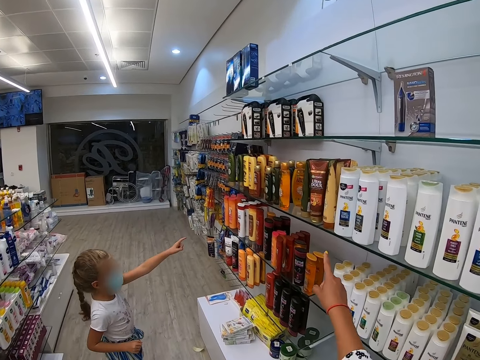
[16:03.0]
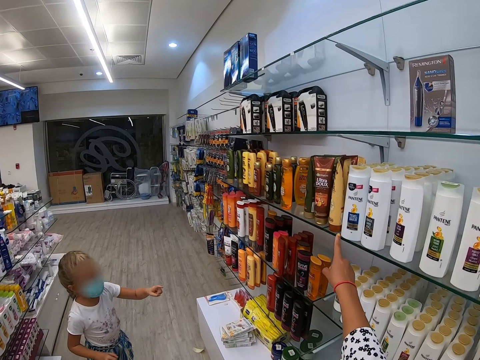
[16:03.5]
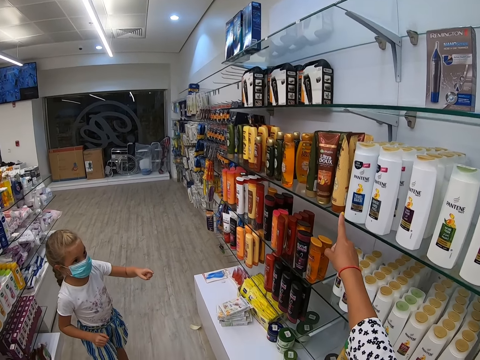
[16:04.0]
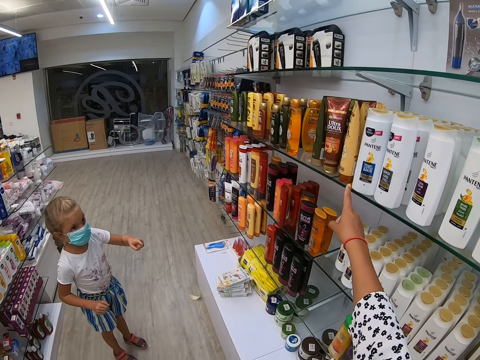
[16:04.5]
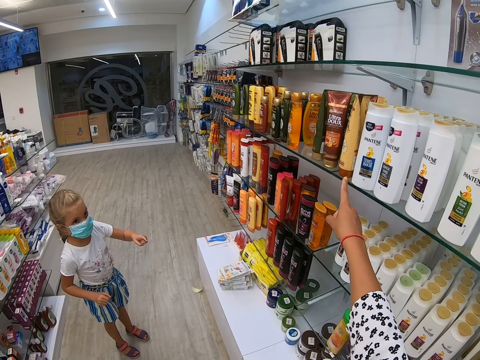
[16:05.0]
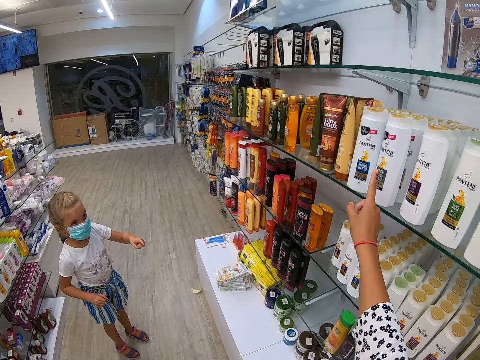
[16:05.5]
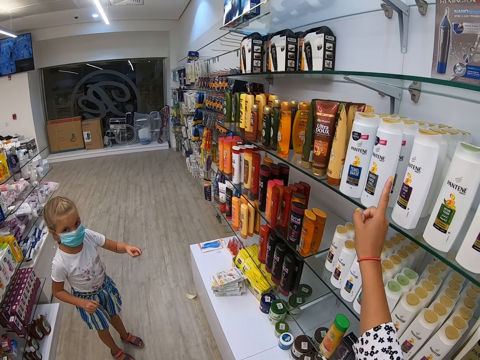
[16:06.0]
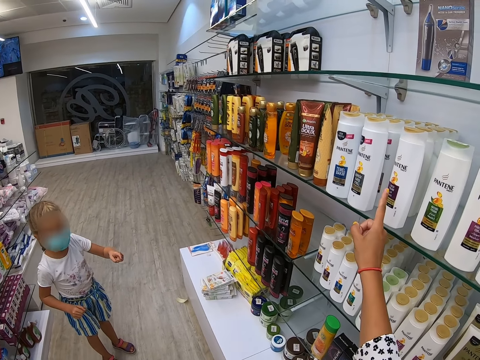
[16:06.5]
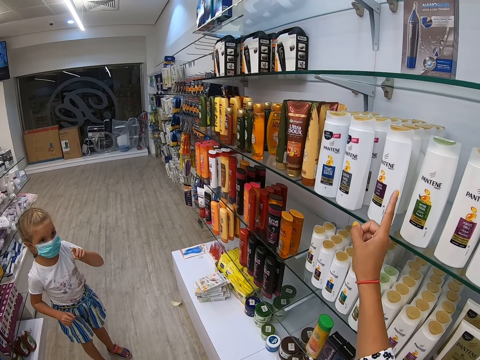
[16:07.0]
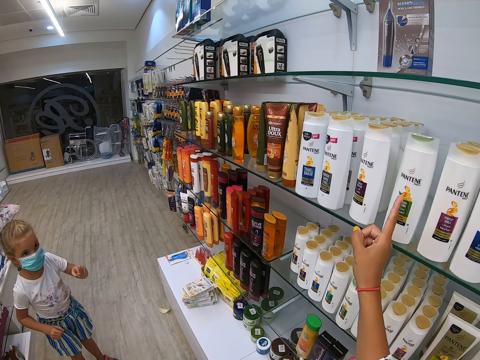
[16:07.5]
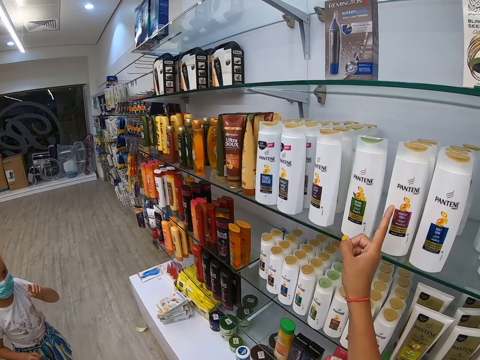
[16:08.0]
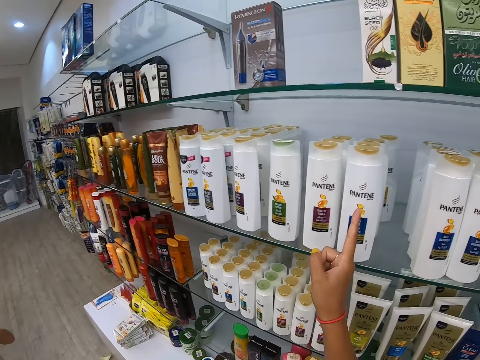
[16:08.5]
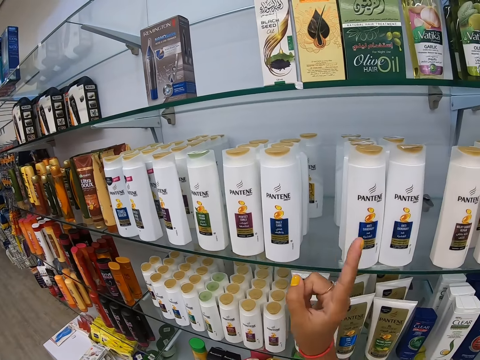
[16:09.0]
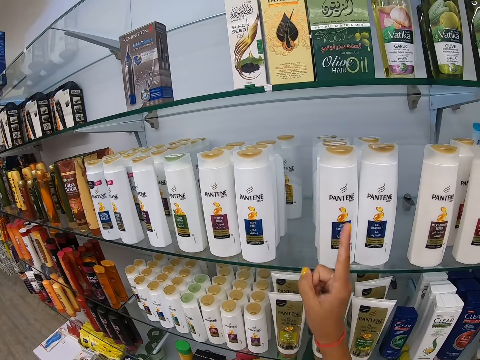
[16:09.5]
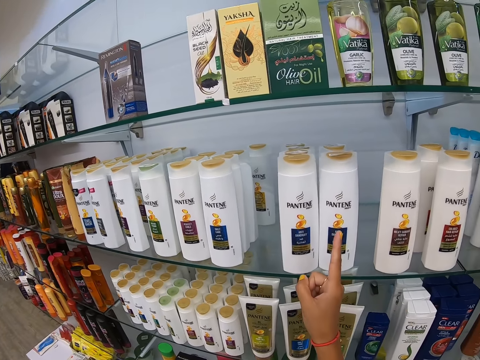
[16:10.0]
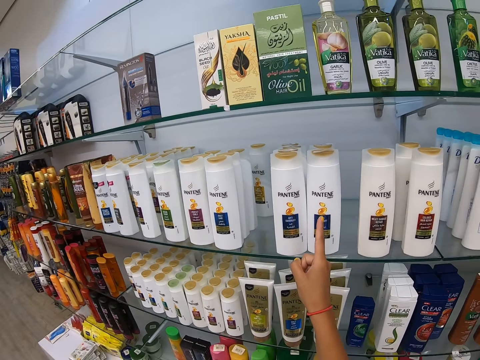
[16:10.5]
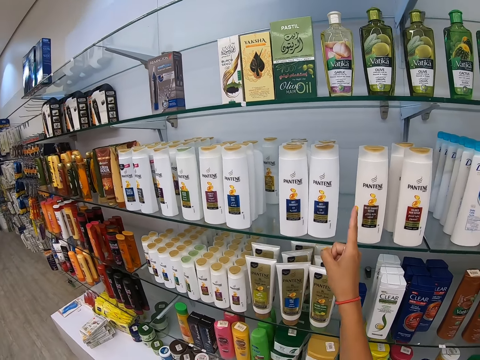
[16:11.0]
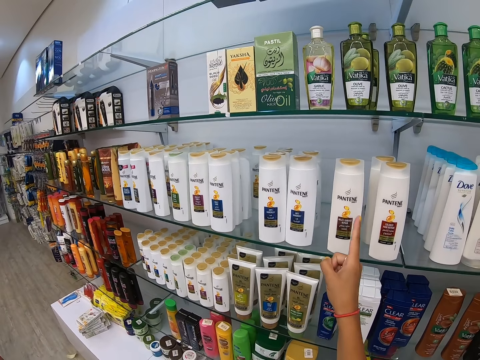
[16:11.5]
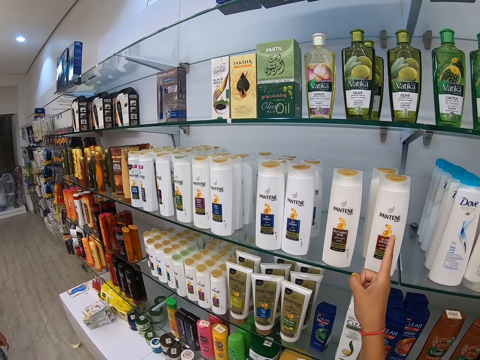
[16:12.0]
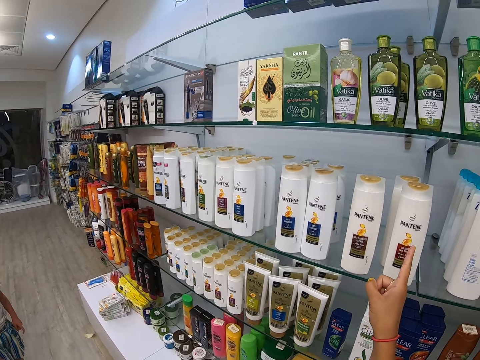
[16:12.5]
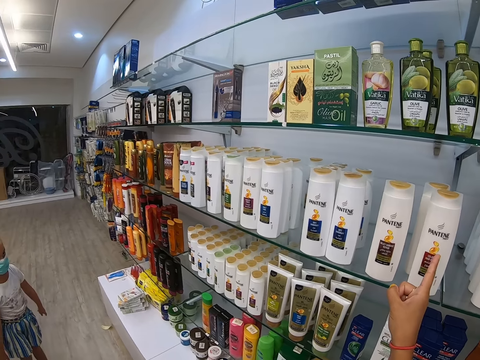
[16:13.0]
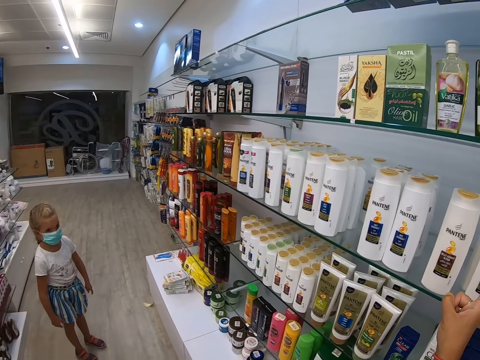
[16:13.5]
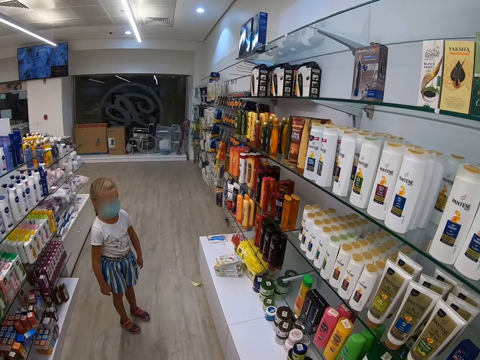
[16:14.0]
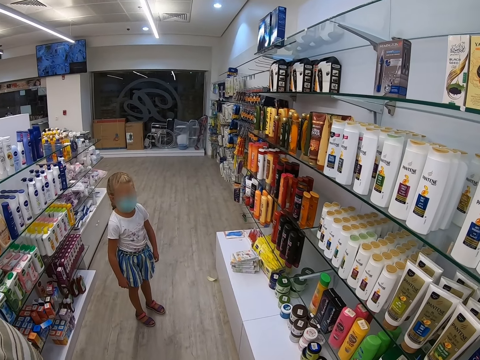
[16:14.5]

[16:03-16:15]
The camera wearer points at a product in the supermarket. They count the products.

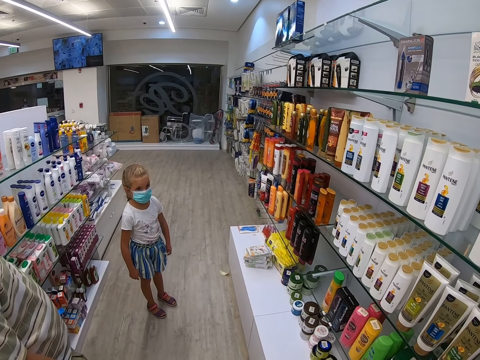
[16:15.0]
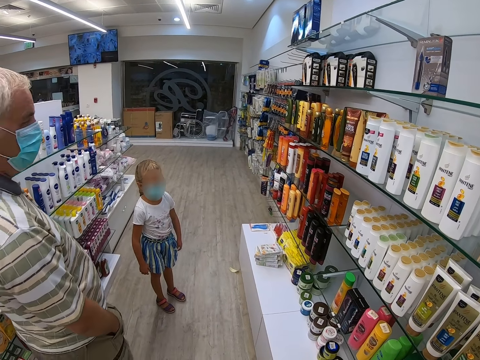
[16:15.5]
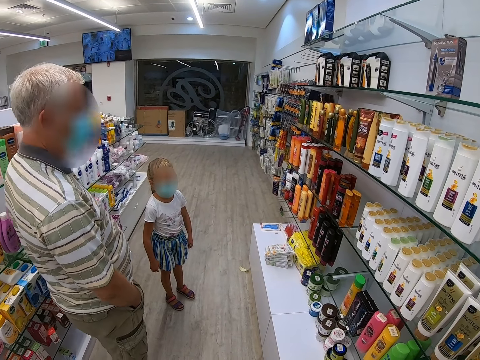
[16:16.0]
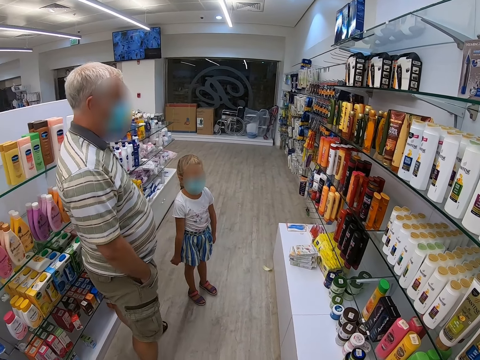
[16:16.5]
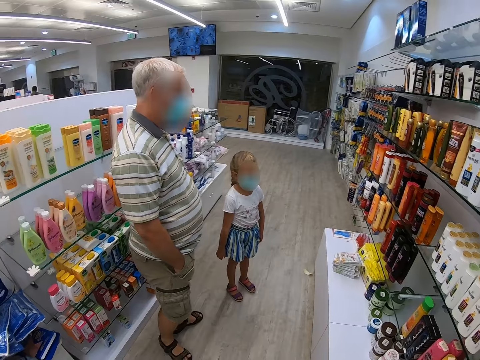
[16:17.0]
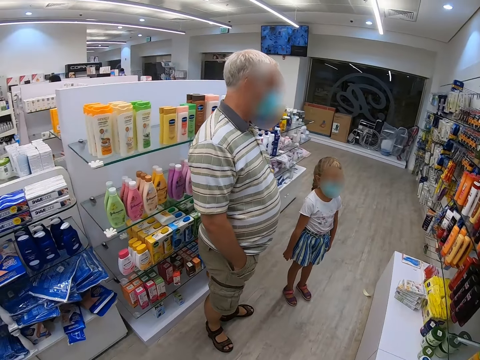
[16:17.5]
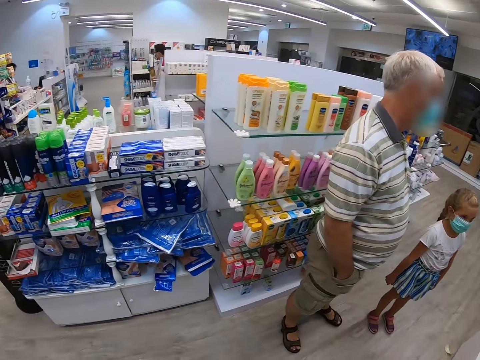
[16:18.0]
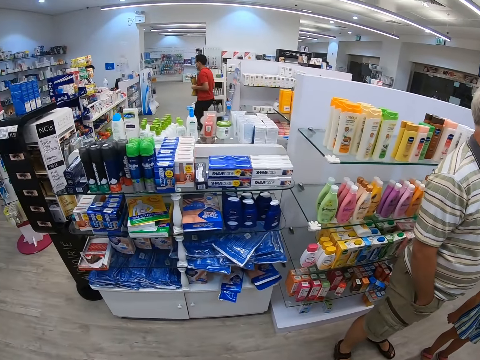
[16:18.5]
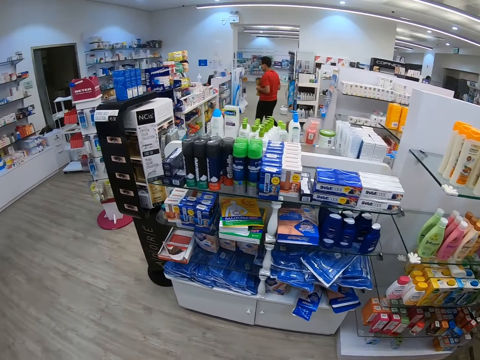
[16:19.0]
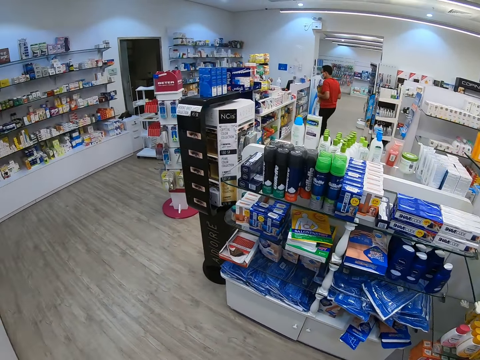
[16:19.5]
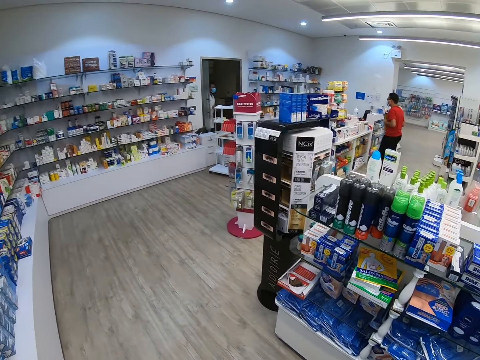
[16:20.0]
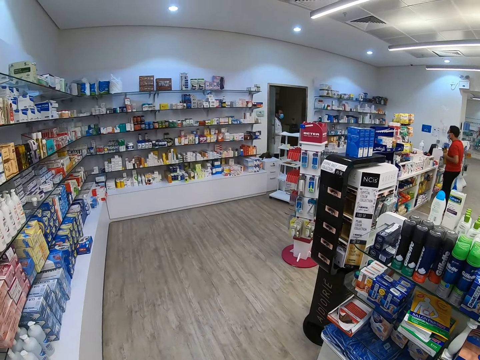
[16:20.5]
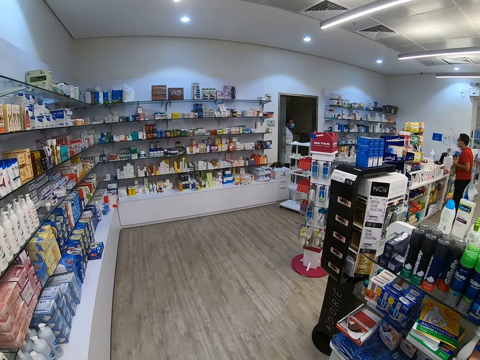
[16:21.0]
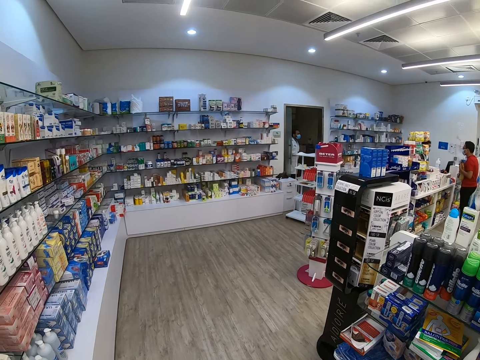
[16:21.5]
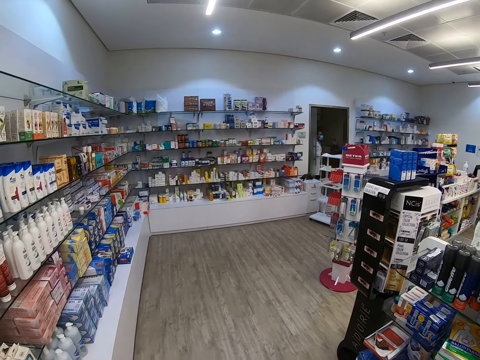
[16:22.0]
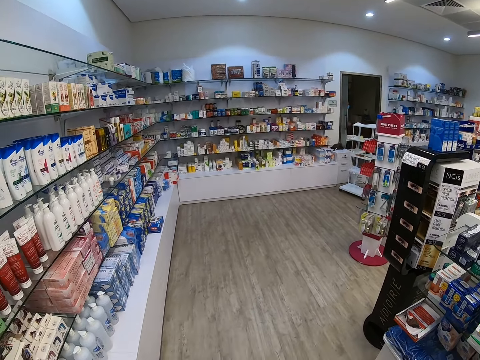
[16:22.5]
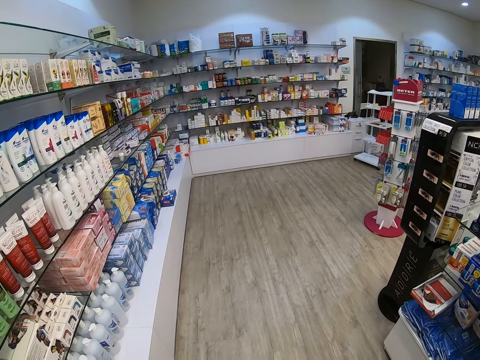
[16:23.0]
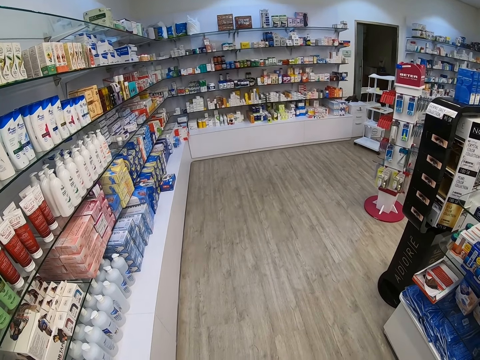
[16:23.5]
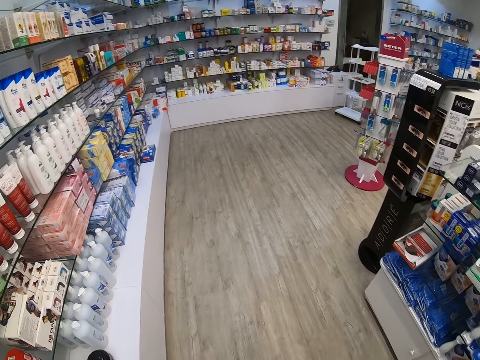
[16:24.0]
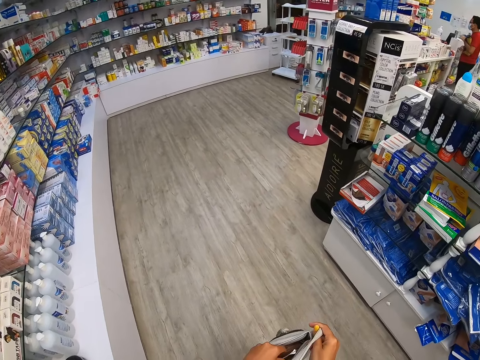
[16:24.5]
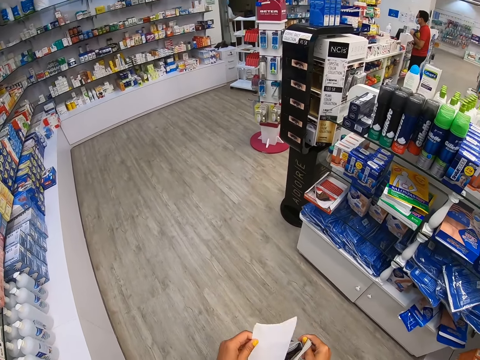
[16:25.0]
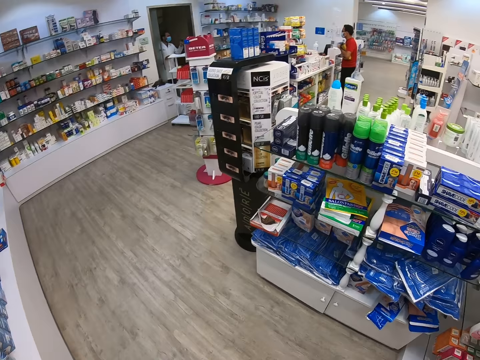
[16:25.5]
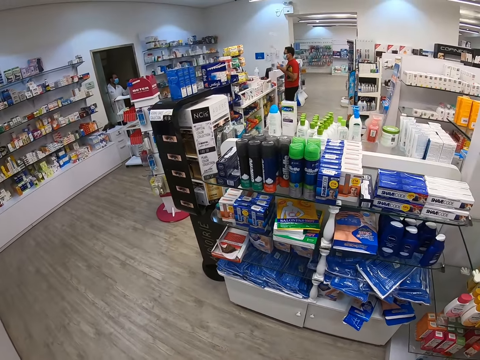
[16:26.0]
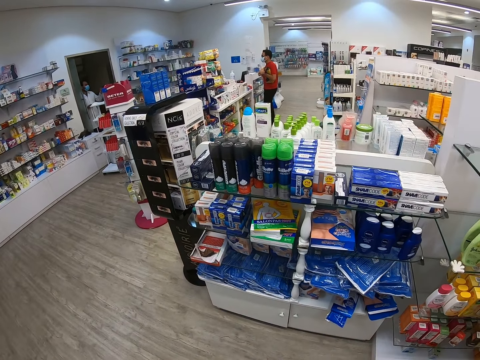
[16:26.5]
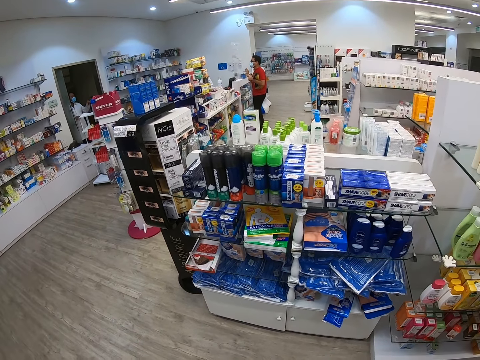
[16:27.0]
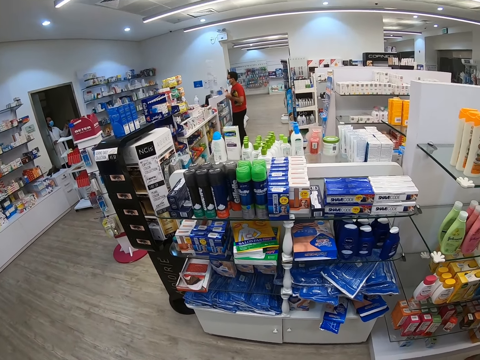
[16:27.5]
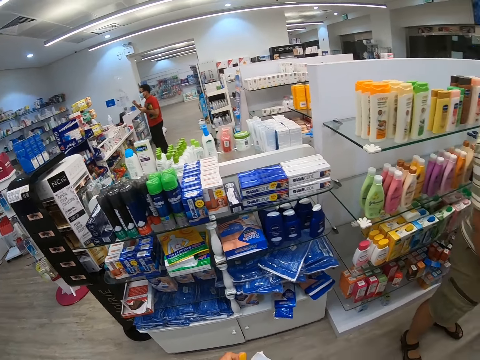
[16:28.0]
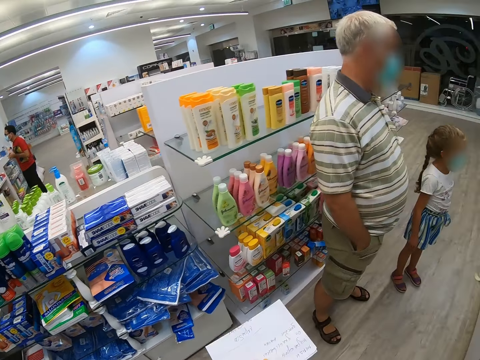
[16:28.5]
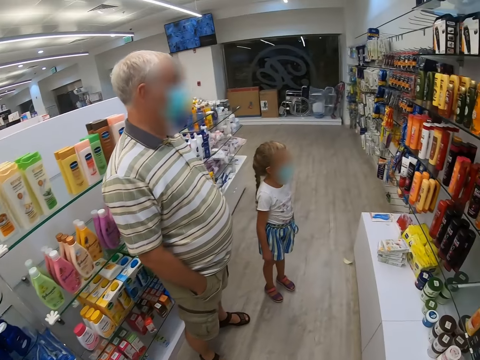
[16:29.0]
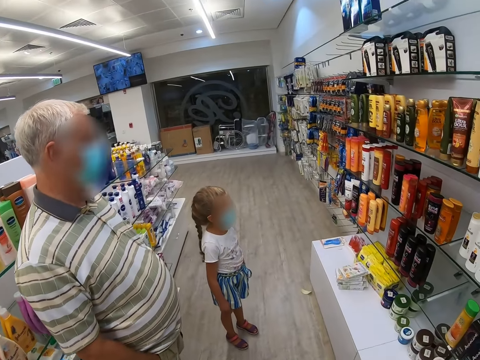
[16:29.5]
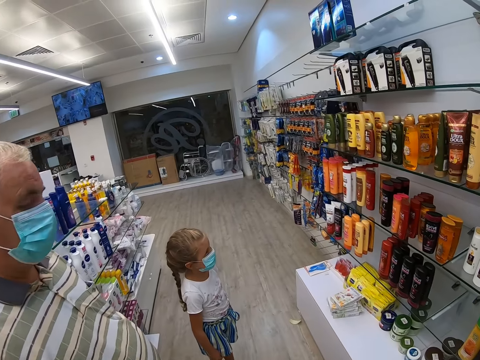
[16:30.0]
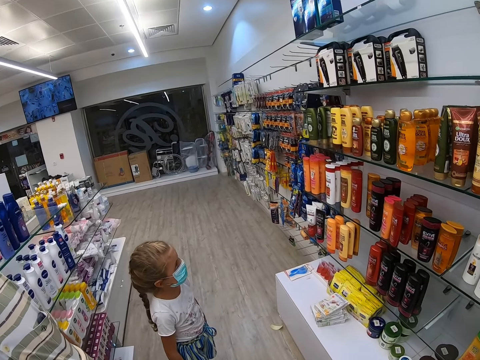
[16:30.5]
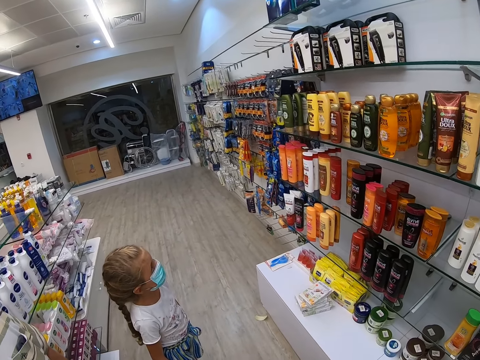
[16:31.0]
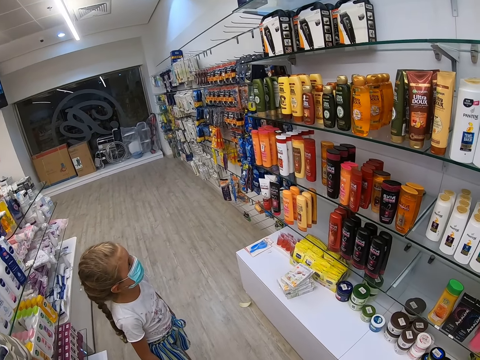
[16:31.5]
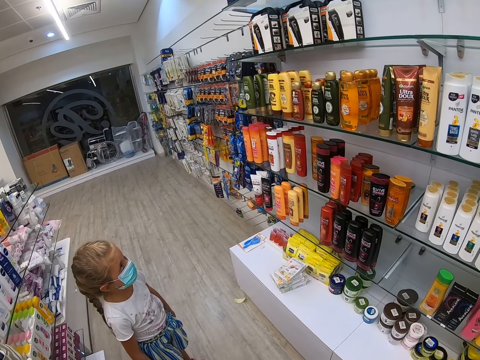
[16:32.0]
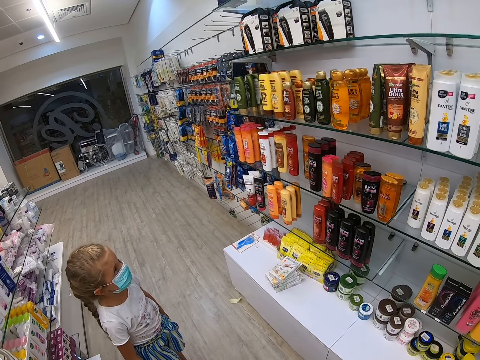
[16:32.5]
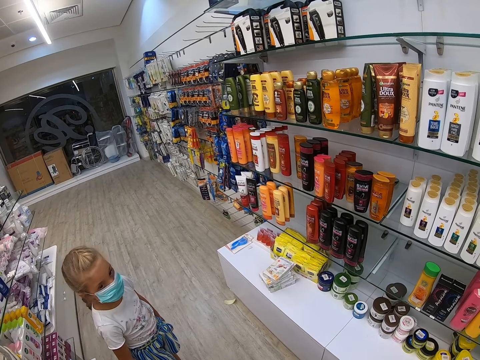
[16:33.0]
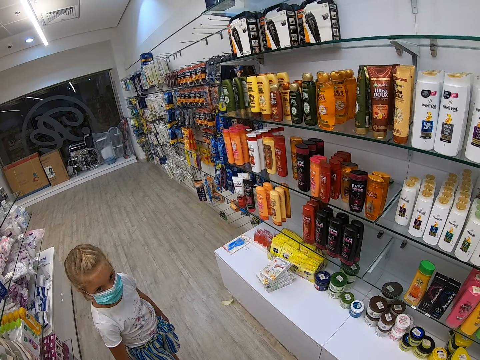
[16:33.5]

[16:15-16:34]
The camera wearer looks around. They turn around.
